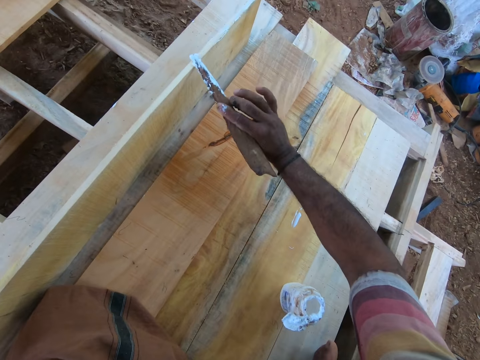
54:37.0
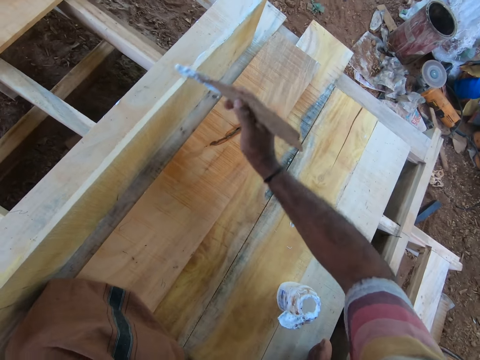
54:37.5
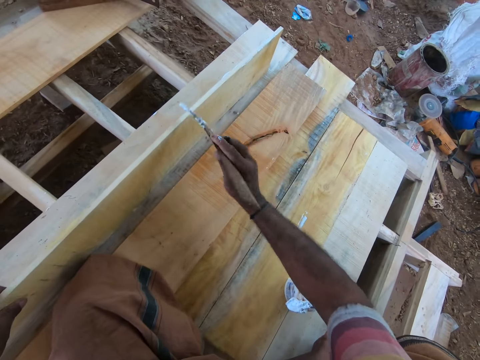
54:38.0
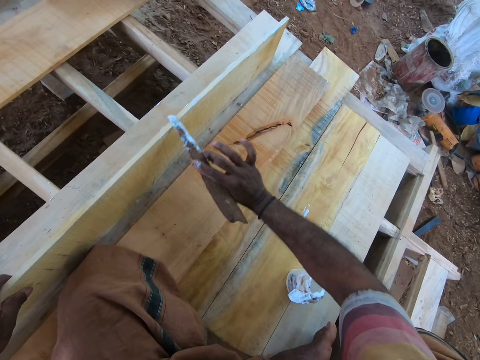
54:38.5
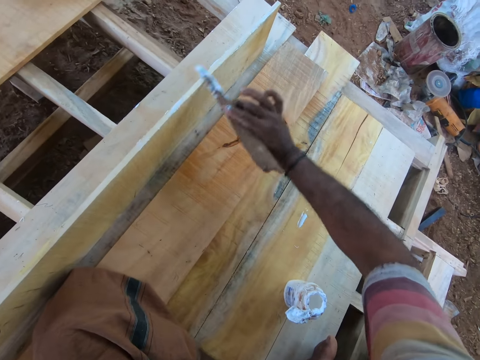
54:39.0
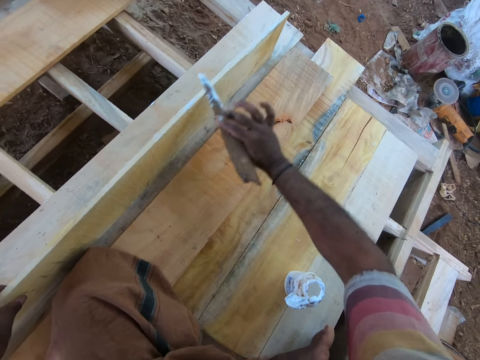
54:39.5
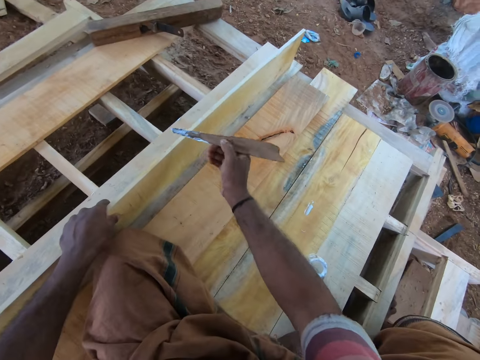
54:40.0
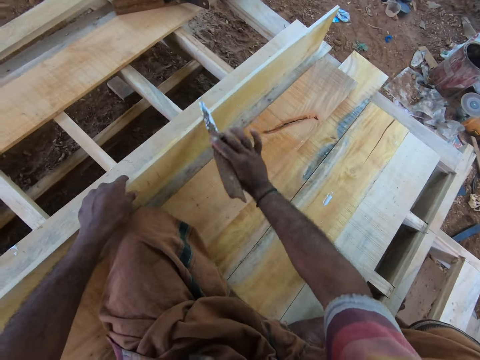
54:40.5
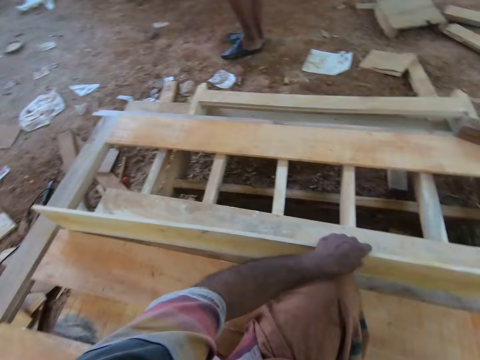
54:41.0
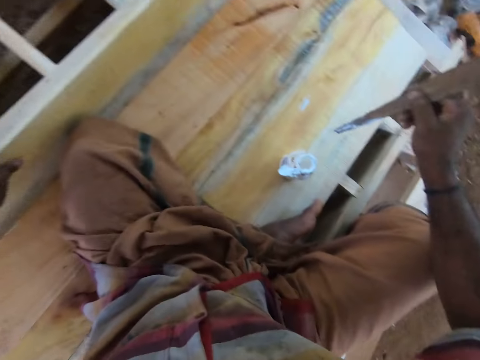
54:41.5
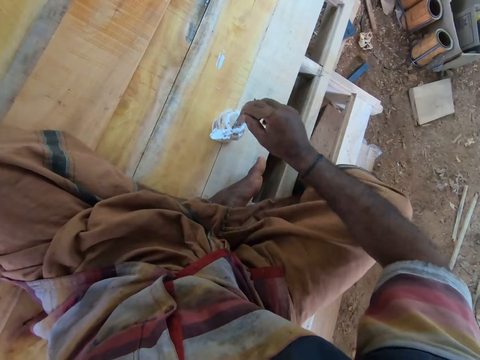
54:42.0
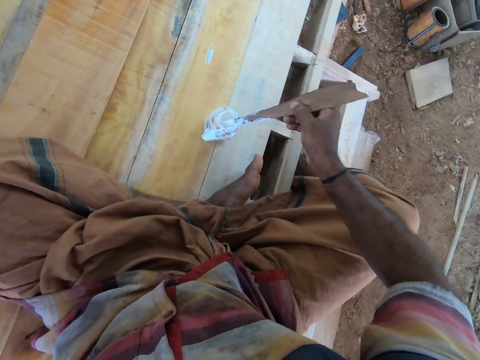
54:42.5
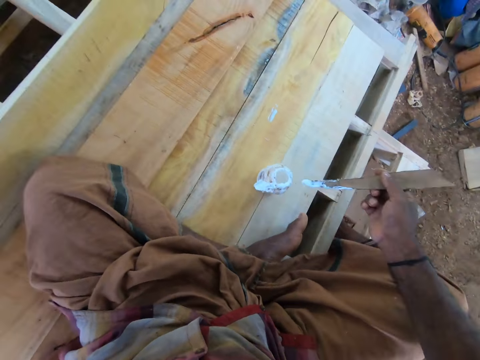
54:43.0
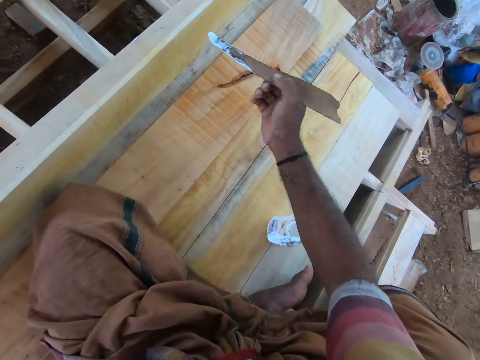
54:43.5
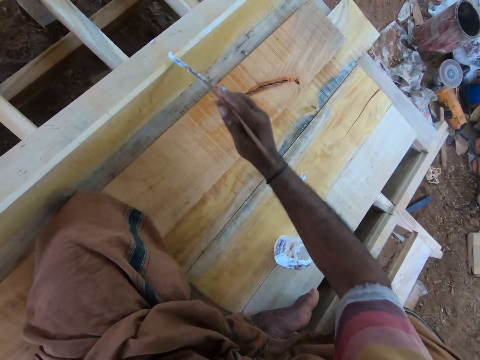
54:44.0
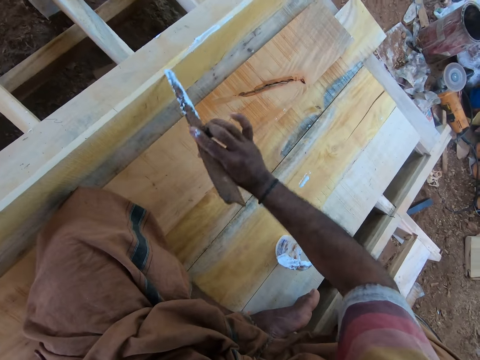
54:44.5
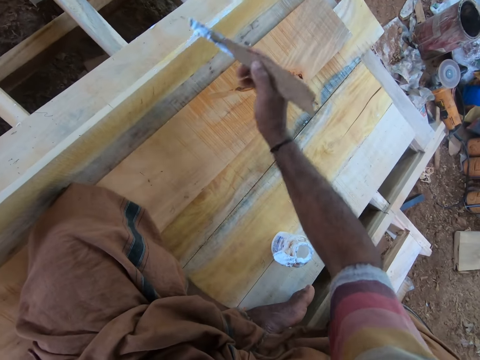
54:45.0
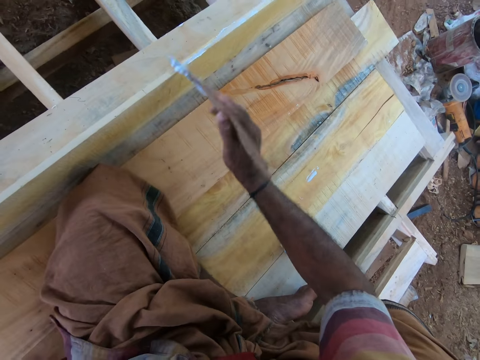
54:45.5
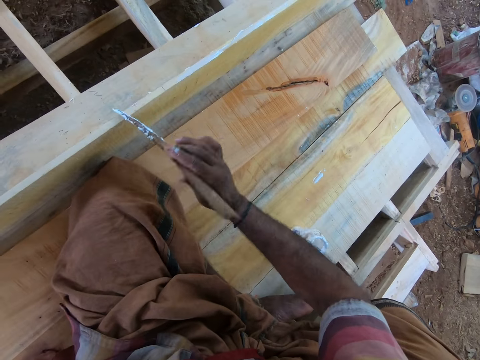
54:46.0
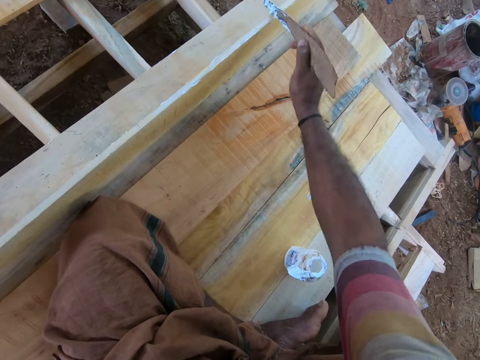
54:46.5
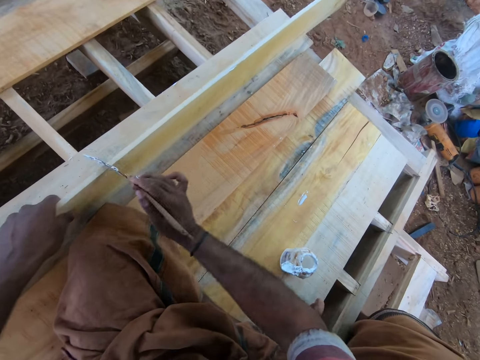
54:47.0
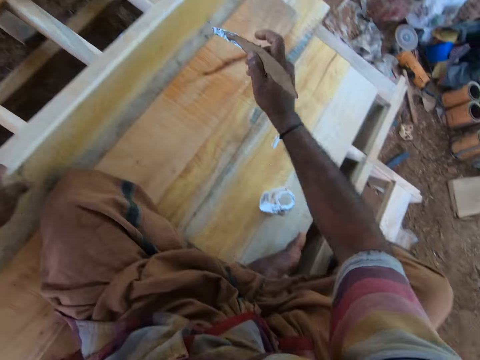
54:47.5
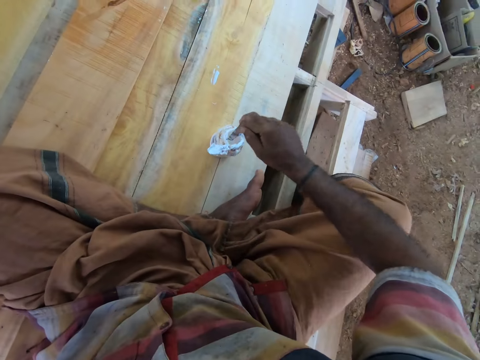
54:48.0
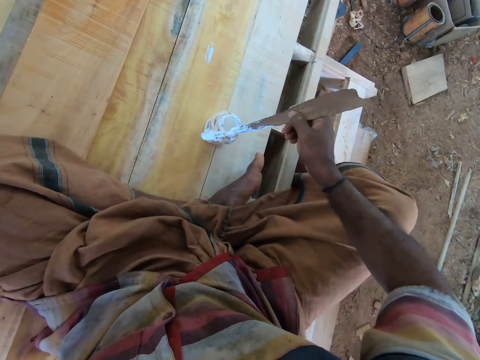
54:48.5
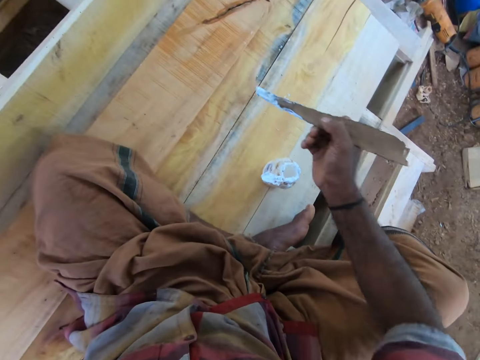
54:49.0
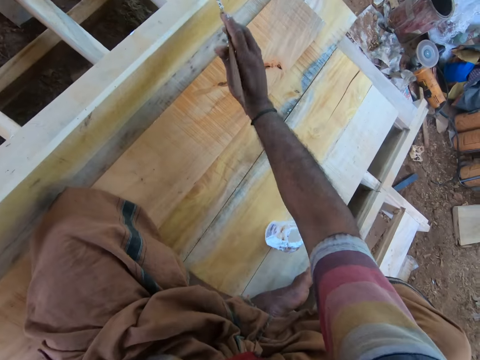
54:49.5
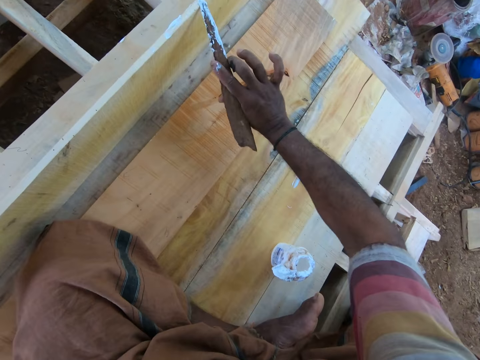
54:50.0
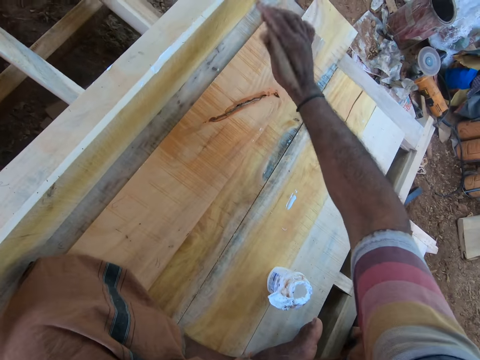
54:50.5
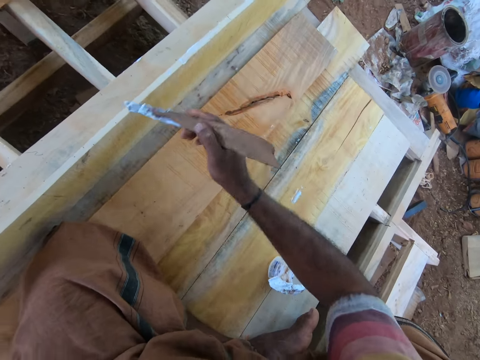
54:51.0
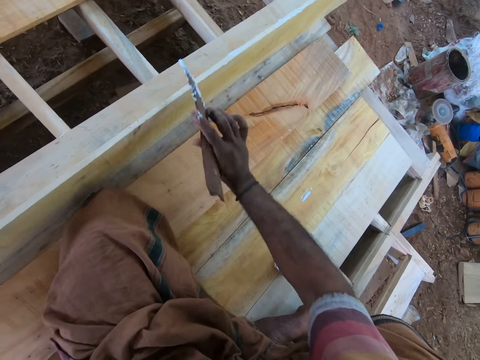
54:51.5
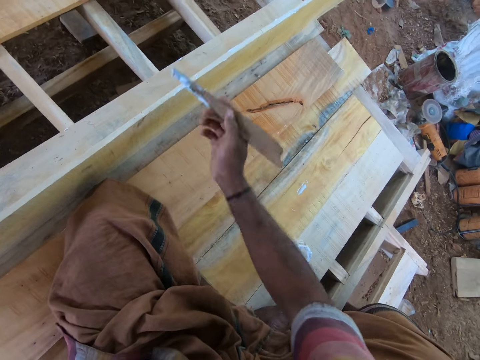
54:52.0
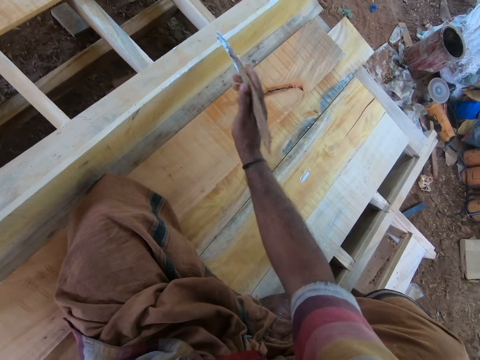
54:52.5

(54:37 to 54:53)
The camera wearer dips the wood with his right hand into the container of glue on the wooden platform. He applies the glue on the wood on the plank in his left hand with his right hand. He dips the wood with his right hand into the container of glue on the wooden platform. He applies the glue on the wood on the plank in his left hand with his right hand.

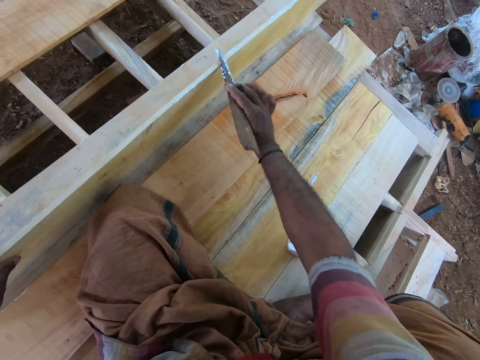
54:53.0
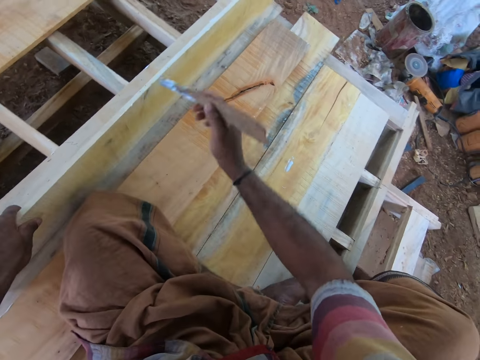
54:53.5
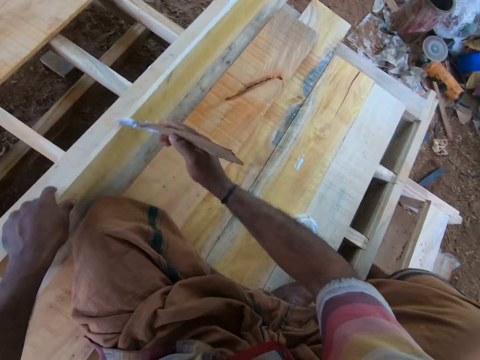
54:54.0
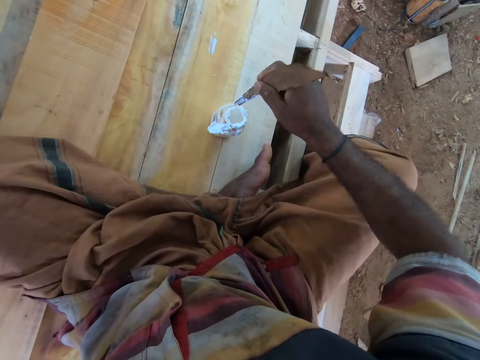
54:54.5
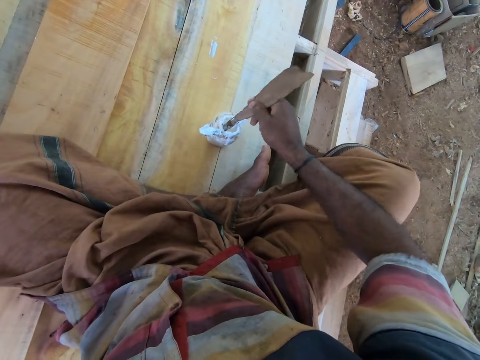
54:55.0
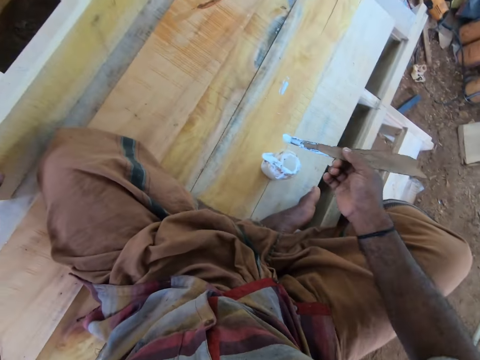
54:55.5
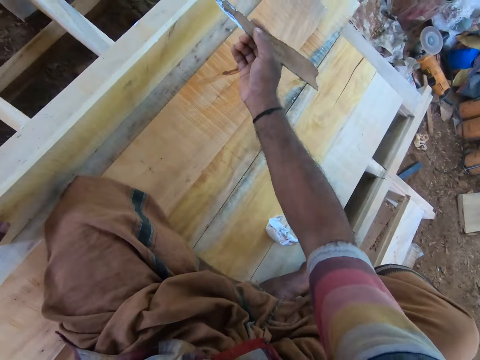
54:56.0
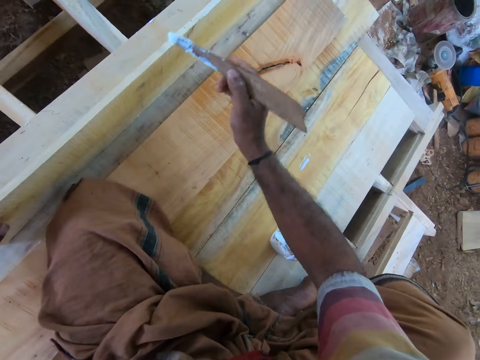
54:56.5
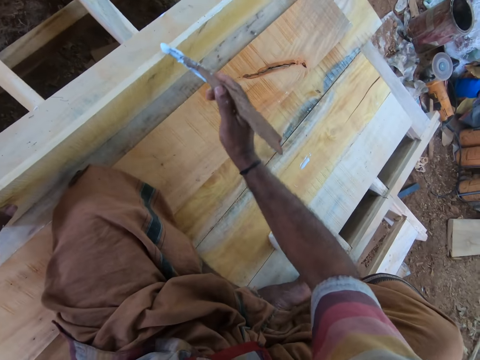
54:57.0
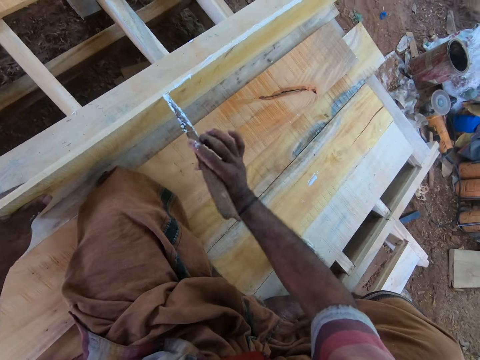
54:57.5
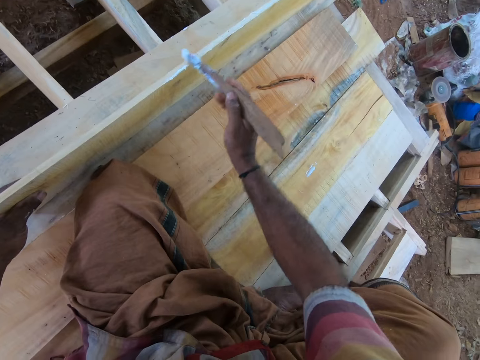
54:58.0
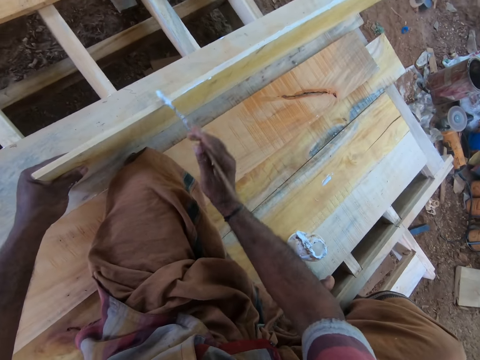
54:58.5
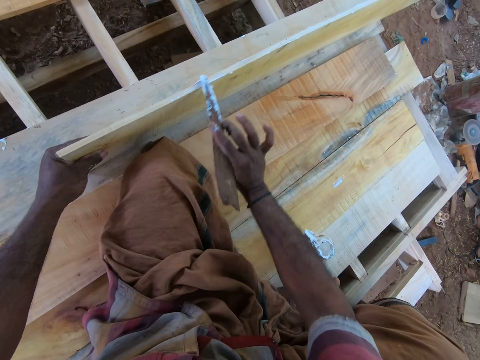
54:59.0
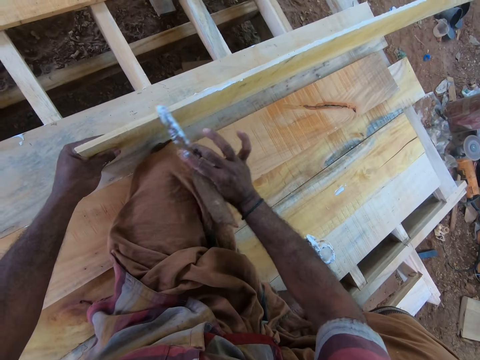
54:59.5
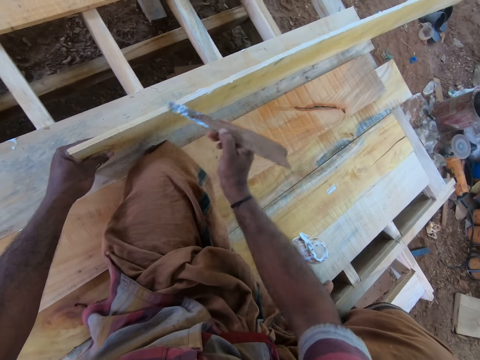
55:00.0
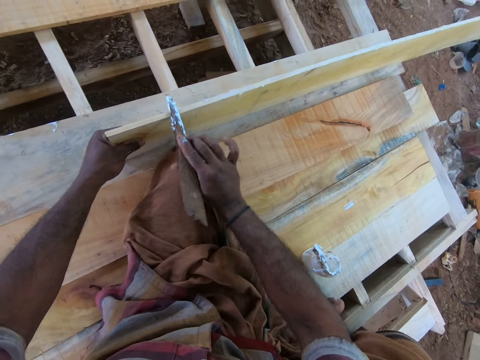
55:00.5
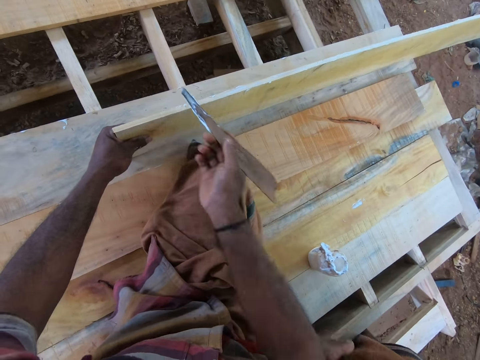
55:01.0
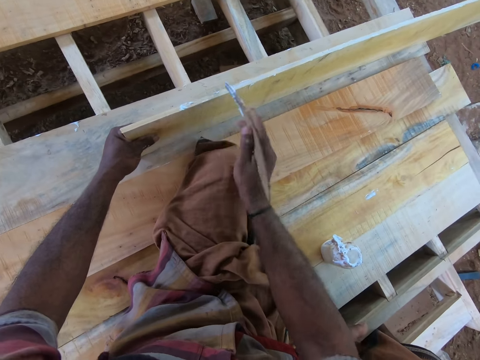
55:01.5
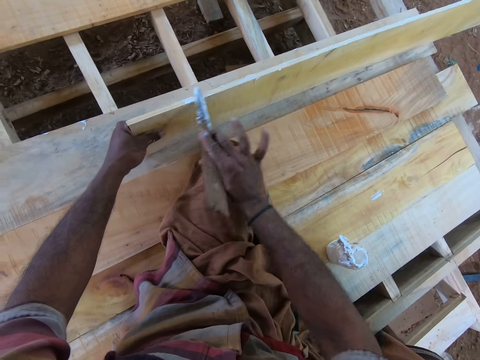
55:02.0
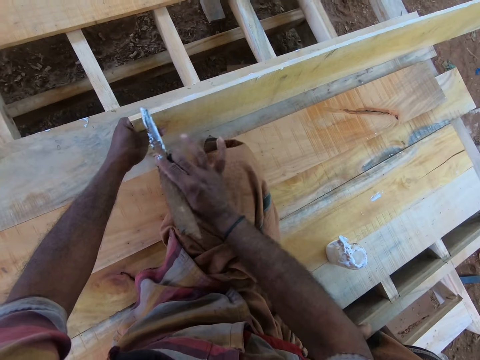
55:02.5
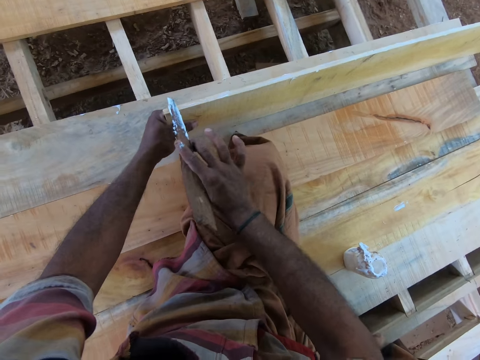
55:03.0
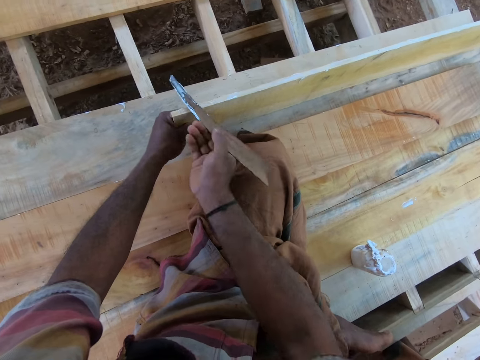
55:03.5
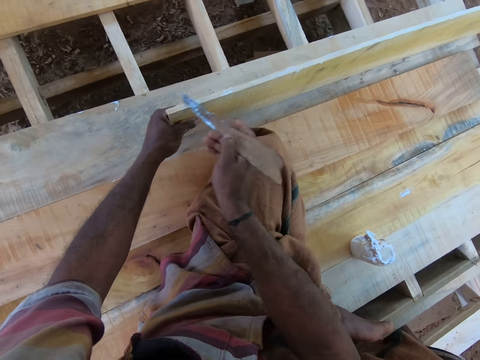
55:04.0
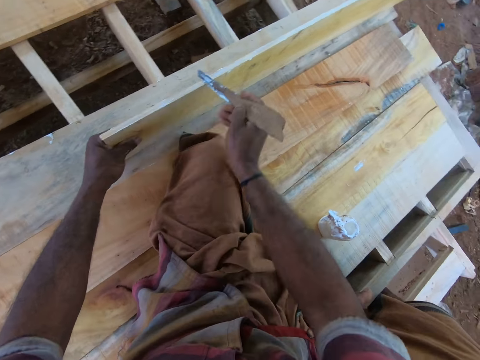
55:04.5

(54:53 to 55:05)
The camera wearer dips the wood with his right hand into the container of glue on the wooden platform. He applies the glue on the wood on the plank in his left hand with his right hand.
